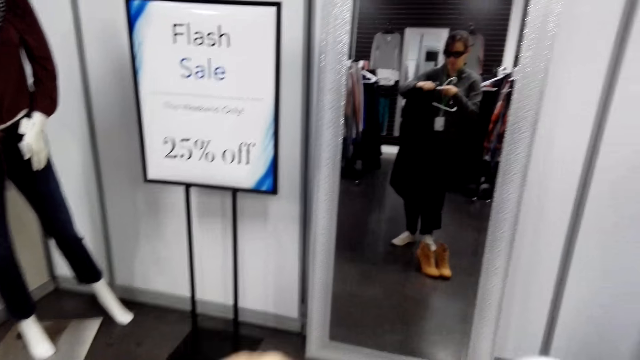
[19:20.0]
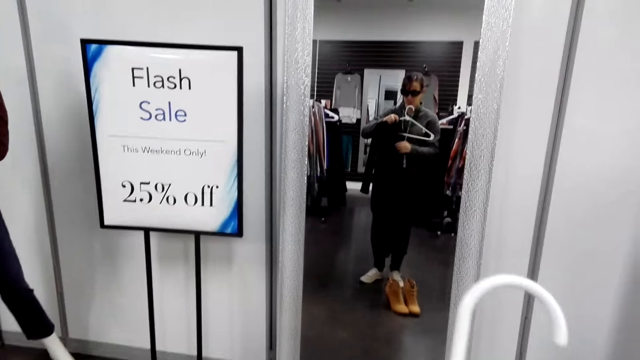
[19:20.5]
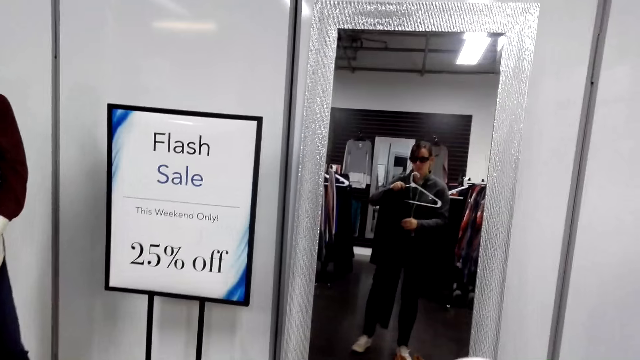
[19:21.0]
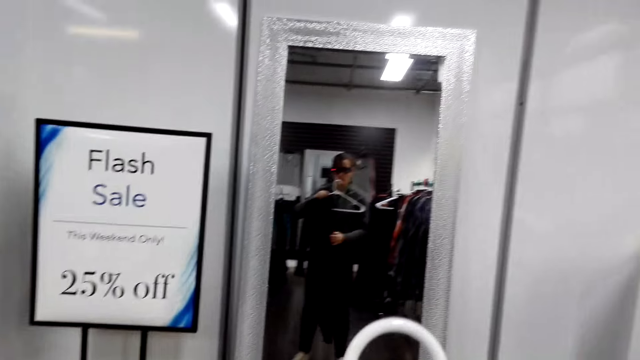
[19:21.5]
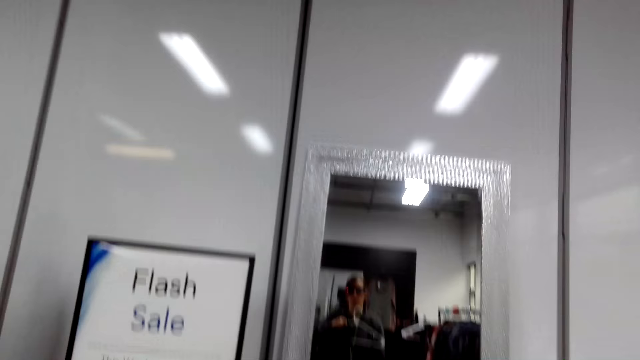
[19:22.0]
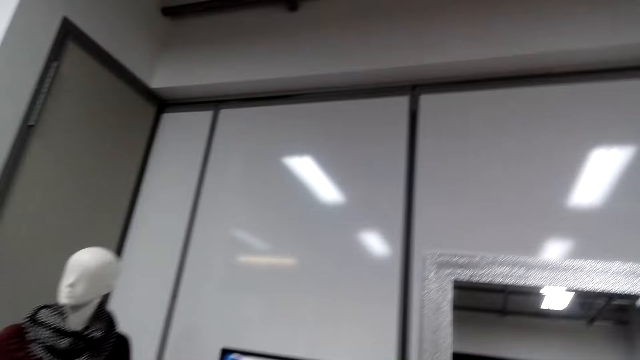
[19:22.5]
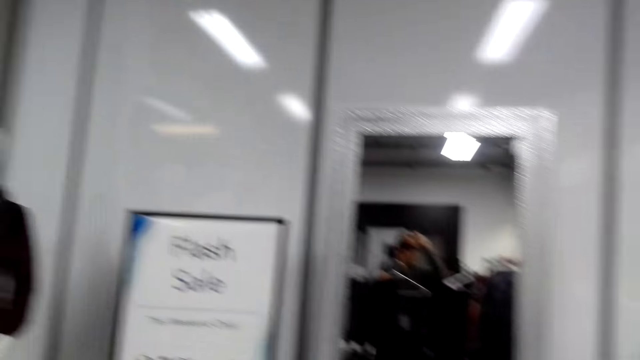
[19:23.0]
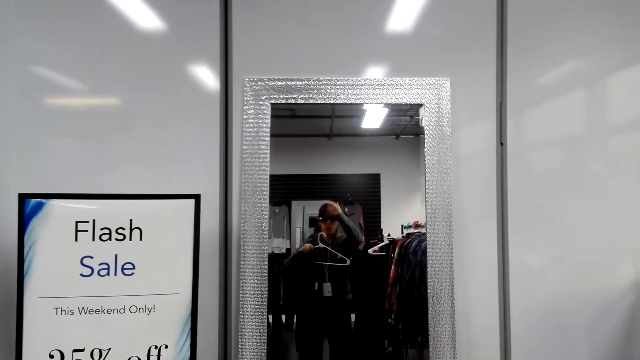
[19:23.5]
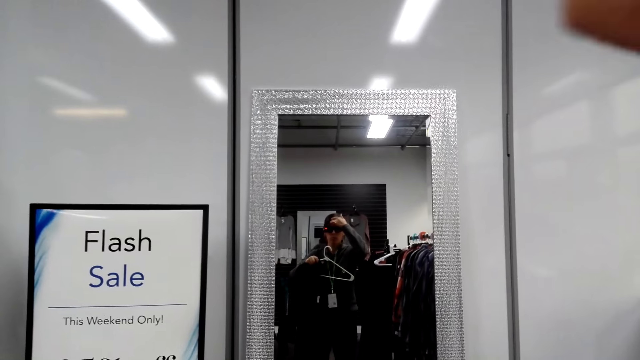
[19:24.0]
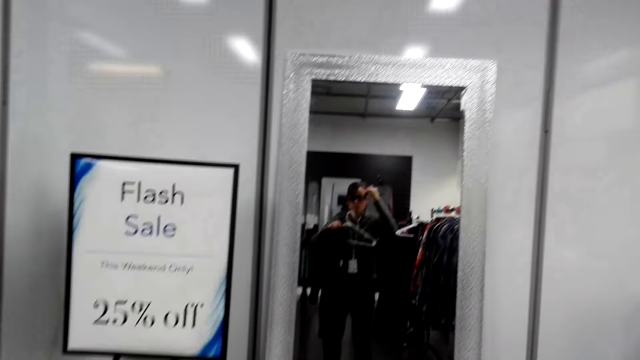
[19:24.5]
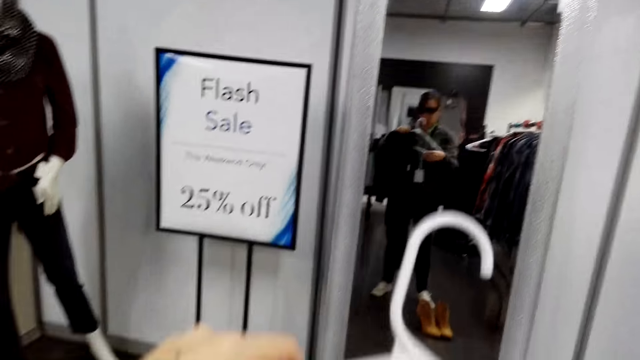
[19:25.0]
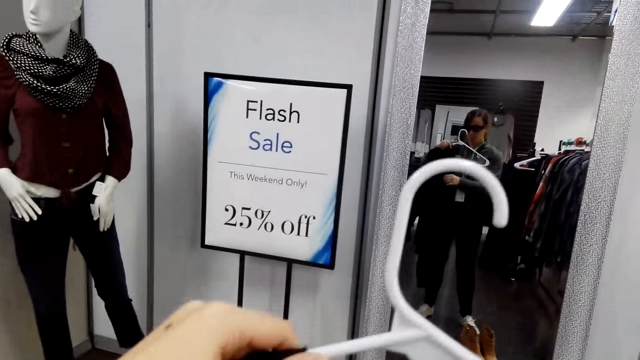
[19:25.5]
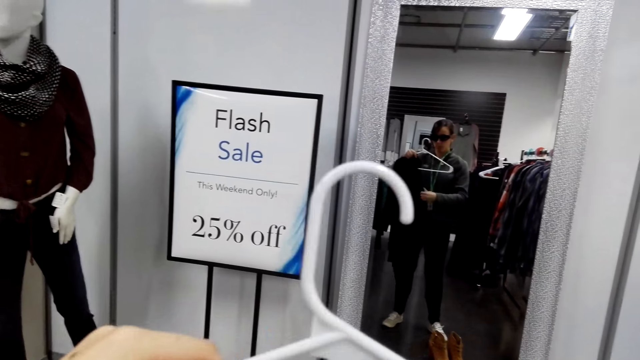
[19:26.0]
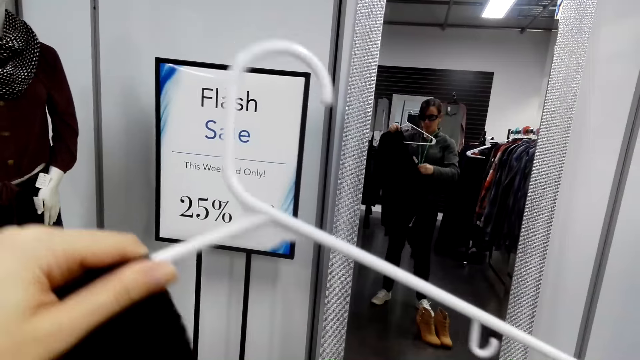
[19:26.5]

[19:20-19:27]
The camera wearer returns the sweater to the hanger.

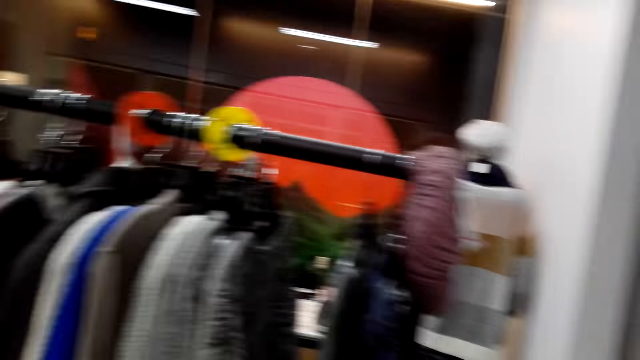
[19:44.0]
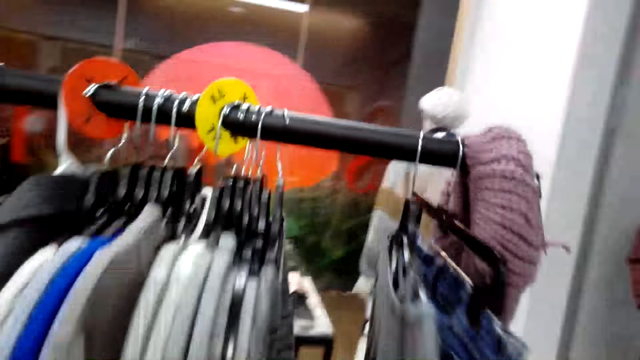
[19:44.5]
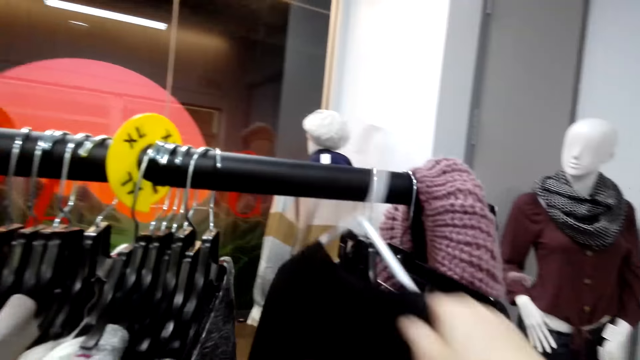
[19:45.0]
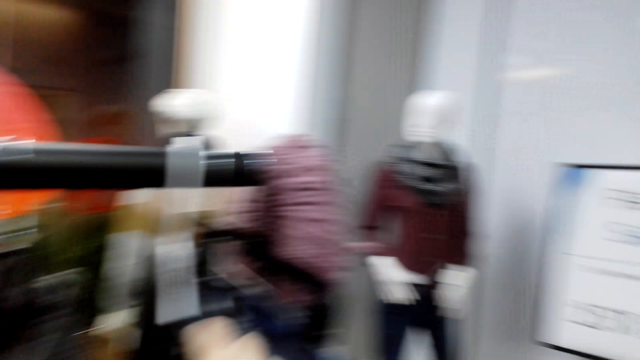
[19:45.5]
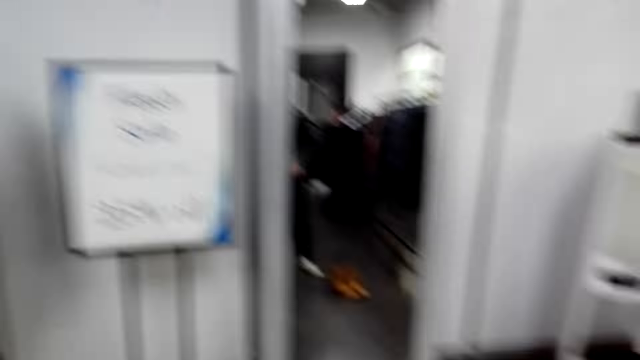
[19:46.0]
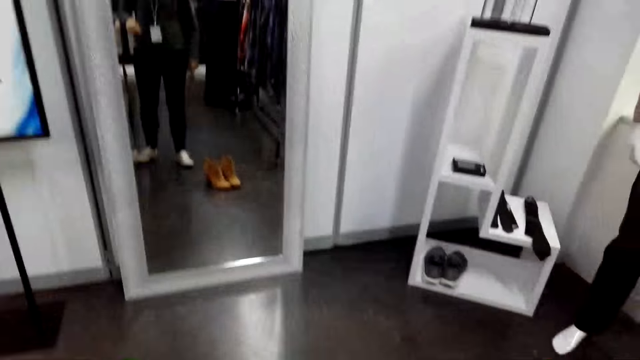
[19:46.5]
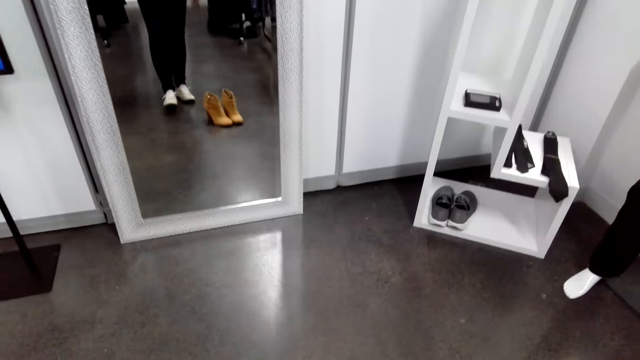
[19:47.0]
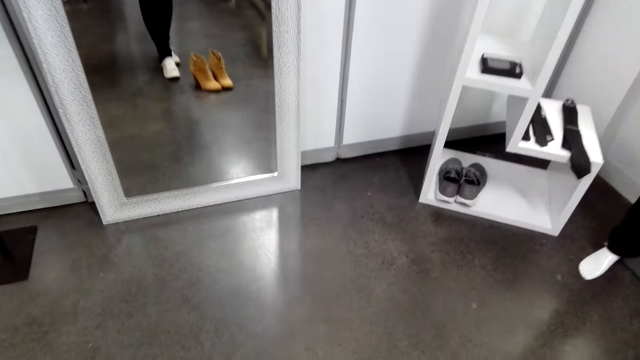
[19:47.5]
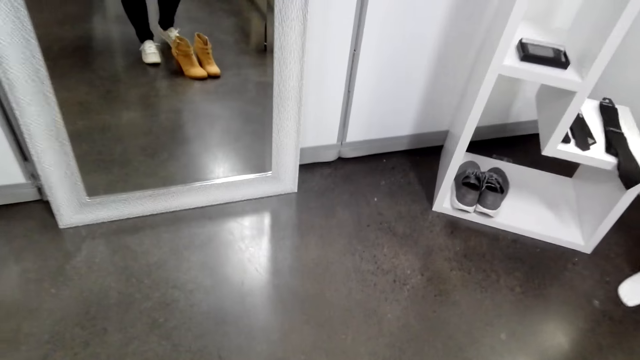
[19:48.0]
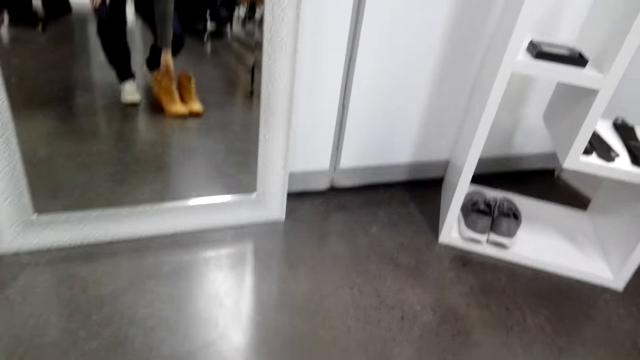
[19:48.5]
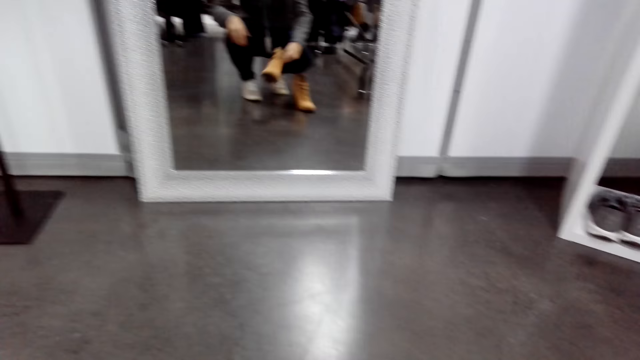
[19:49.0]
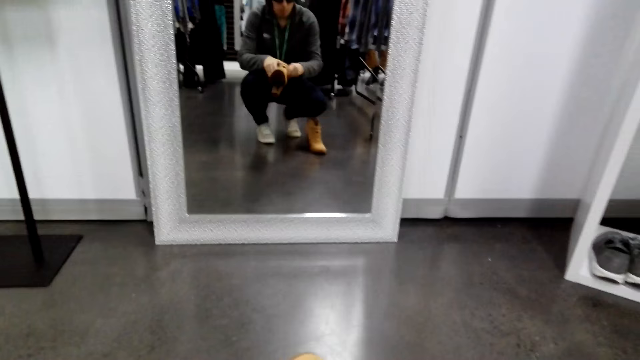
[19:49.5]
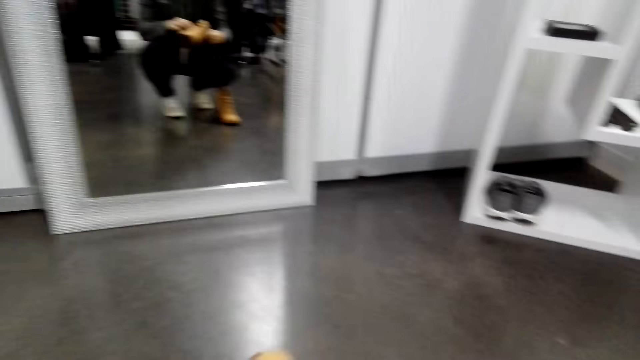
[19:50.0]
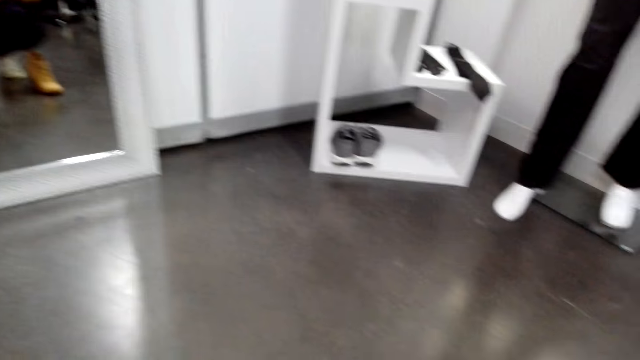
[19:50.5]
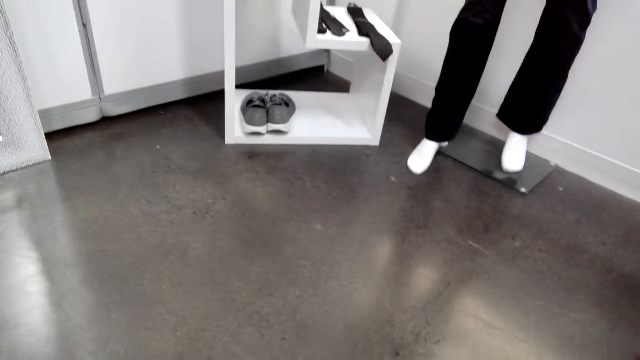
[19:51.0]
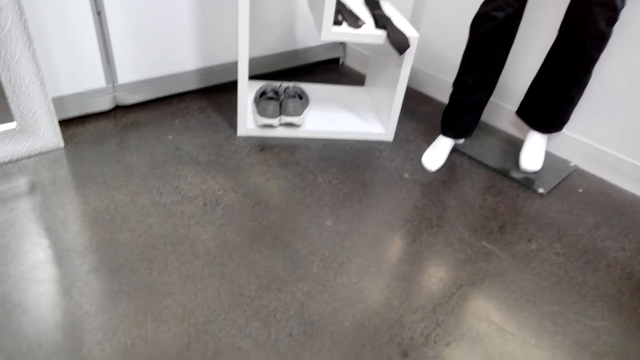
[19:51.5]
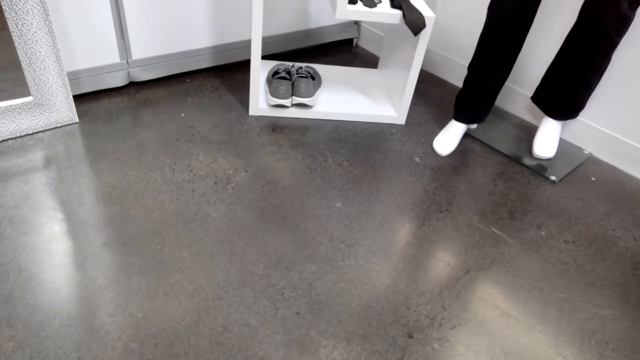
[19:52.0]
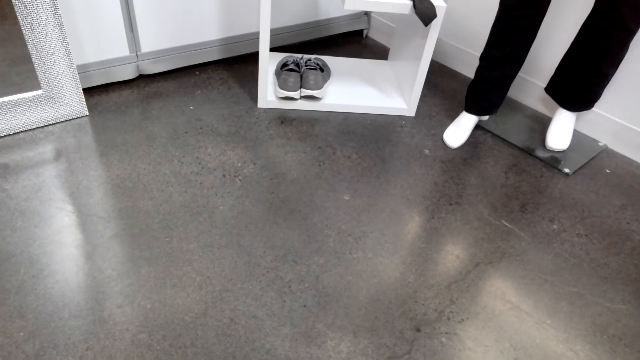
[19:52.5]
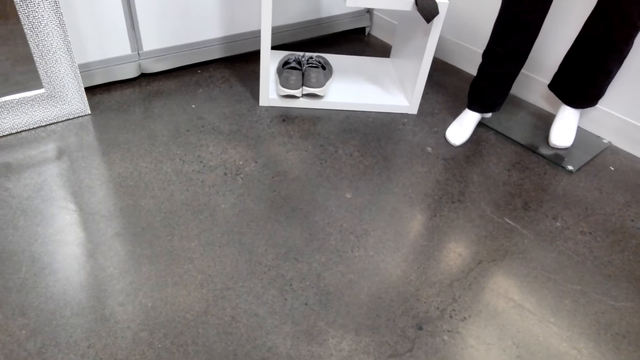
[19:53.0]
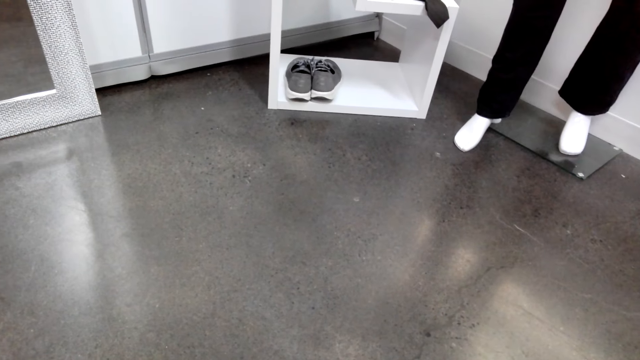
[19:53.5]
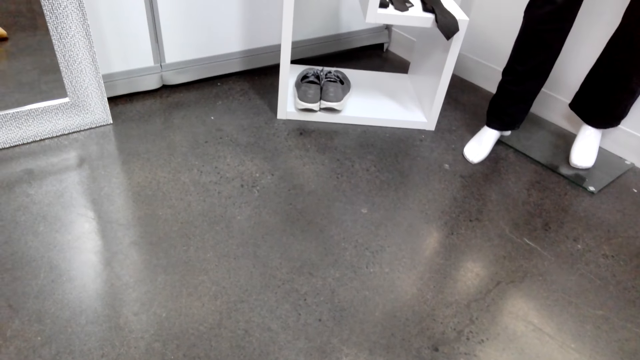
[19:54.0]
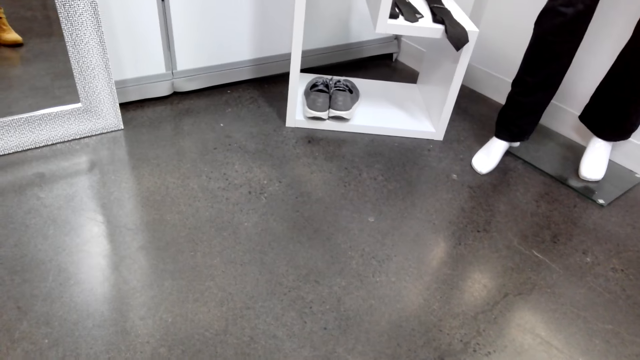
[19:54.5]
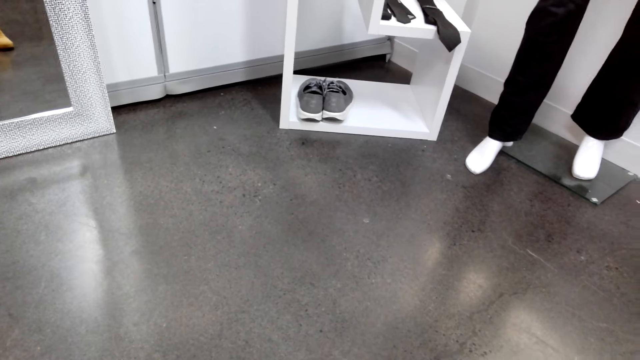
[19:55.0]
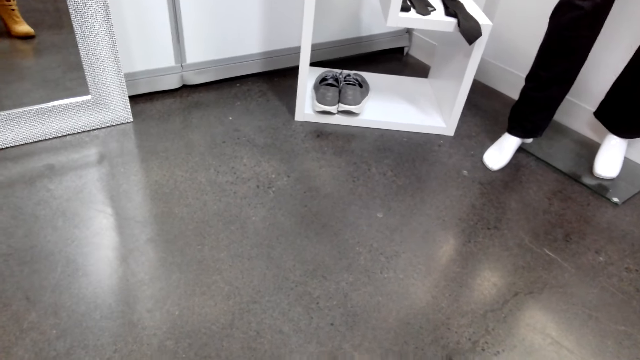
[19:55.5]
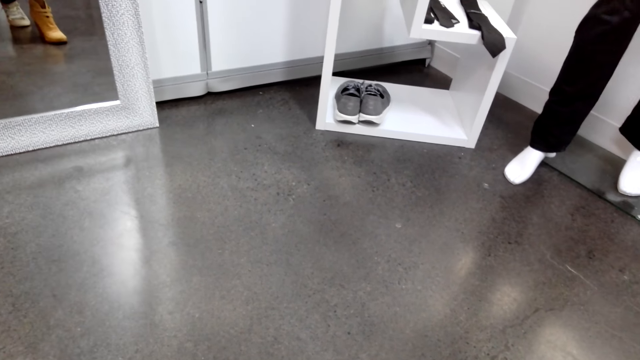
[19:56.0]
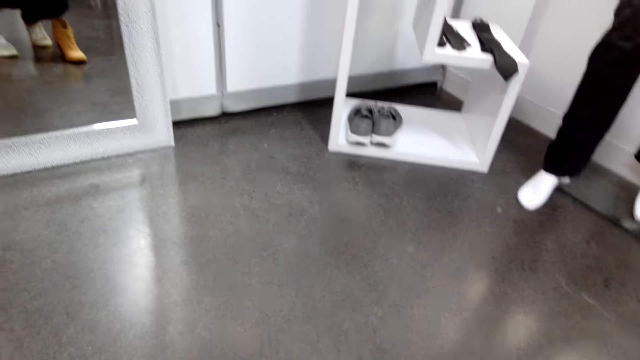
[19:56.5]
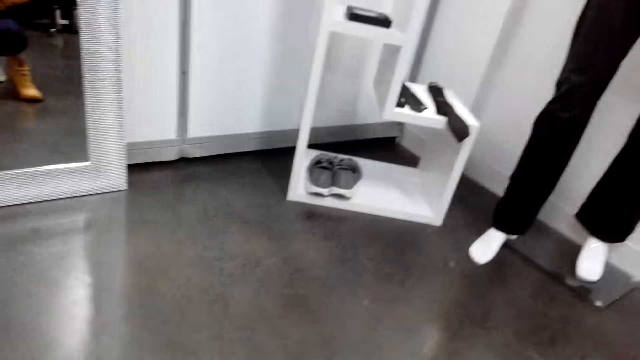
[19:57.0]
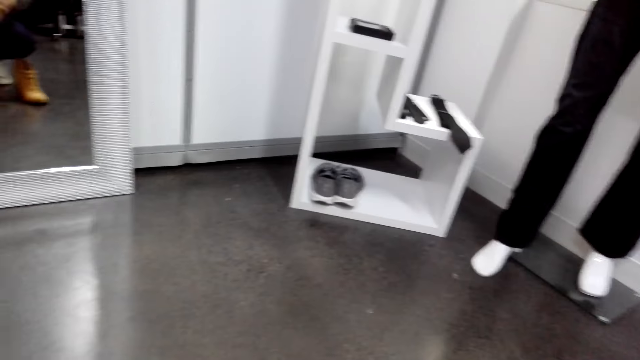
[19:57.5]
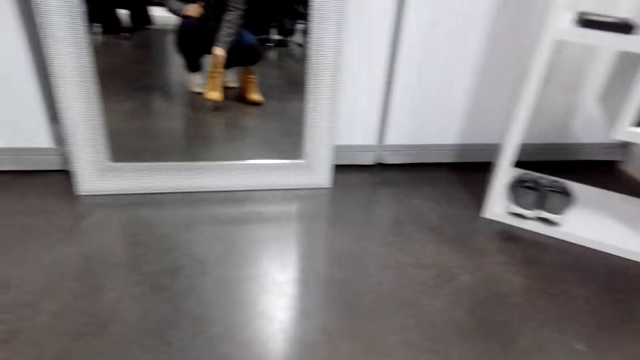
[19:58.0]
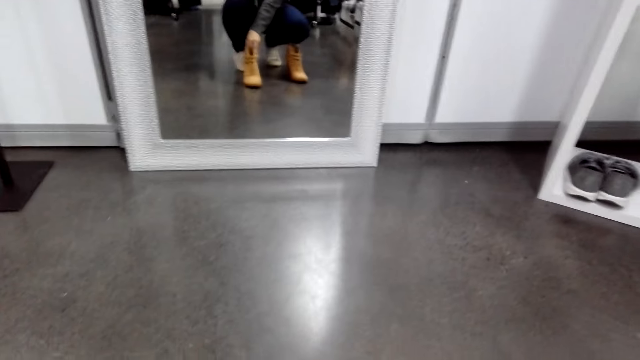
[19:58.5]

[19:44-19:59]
The camera wearer hangs the sweater on the hanging rod. They pick a shoe on the floor.
